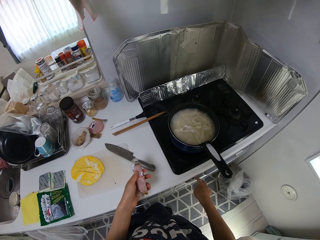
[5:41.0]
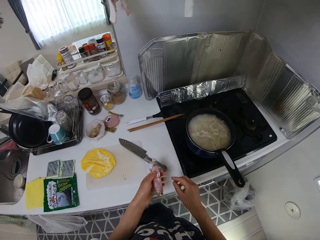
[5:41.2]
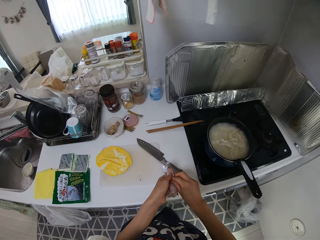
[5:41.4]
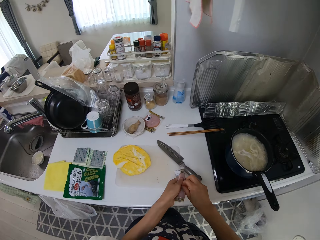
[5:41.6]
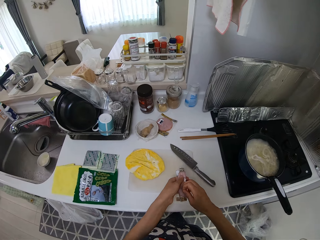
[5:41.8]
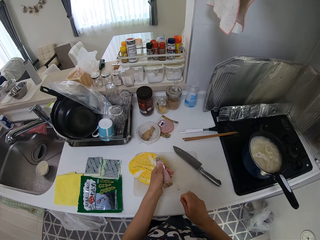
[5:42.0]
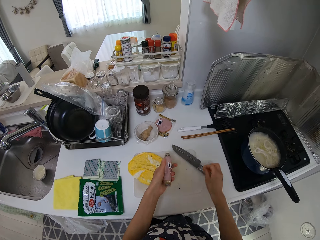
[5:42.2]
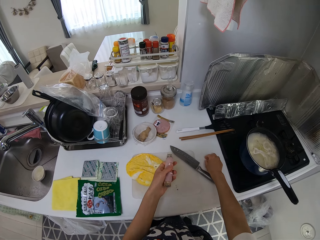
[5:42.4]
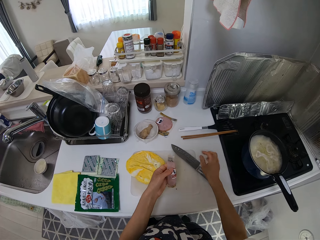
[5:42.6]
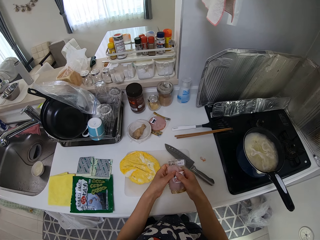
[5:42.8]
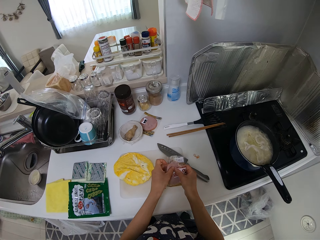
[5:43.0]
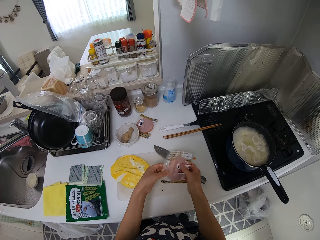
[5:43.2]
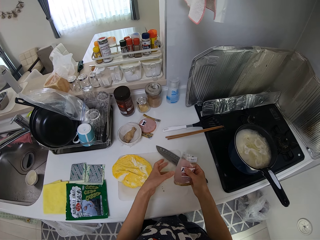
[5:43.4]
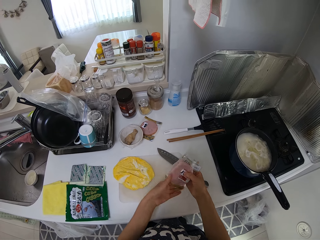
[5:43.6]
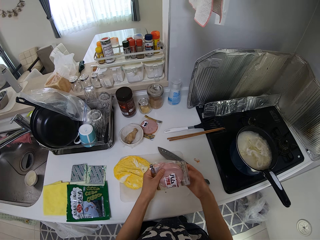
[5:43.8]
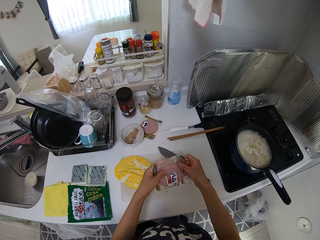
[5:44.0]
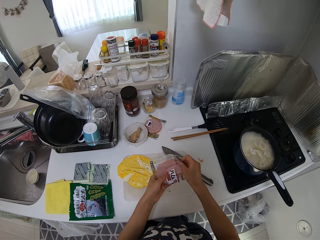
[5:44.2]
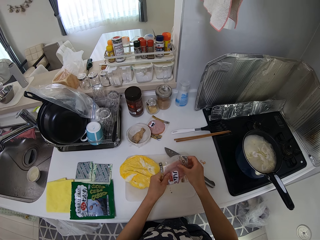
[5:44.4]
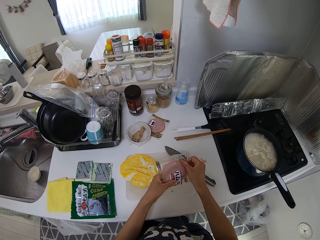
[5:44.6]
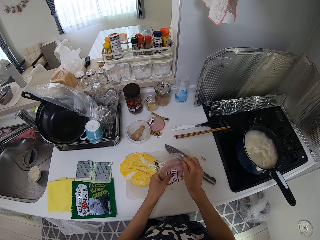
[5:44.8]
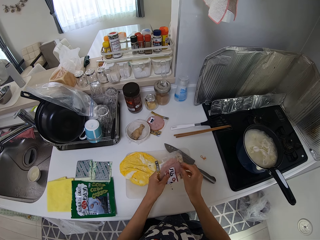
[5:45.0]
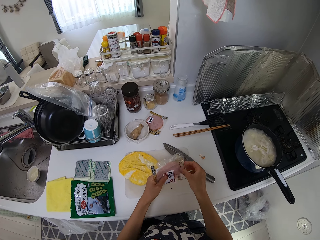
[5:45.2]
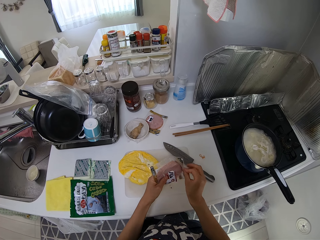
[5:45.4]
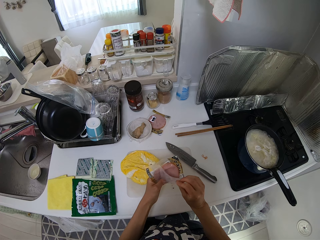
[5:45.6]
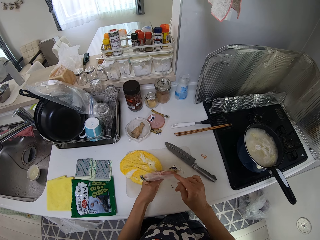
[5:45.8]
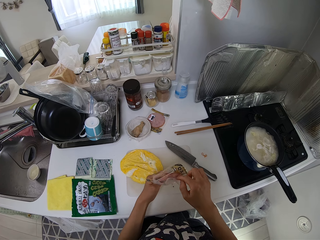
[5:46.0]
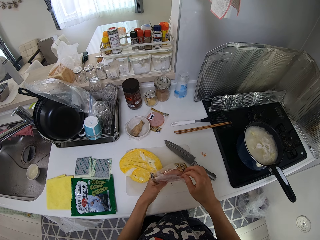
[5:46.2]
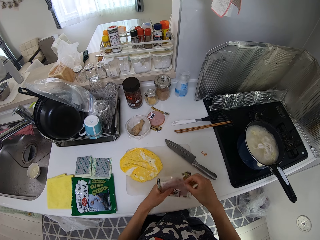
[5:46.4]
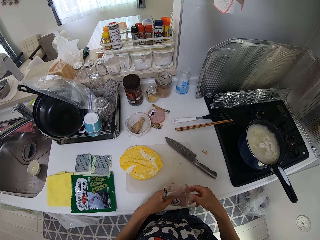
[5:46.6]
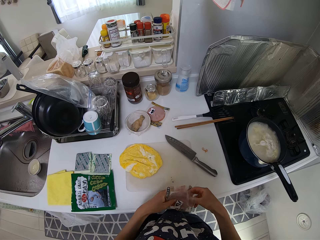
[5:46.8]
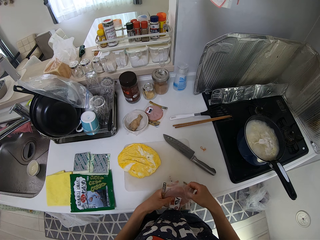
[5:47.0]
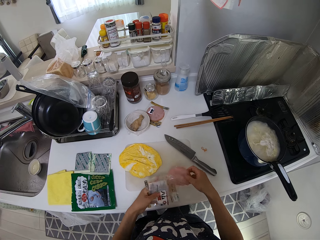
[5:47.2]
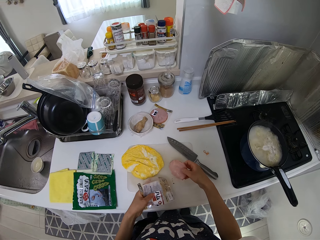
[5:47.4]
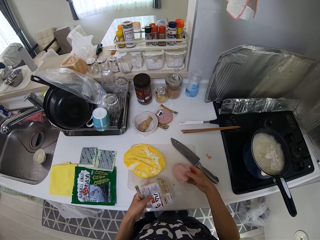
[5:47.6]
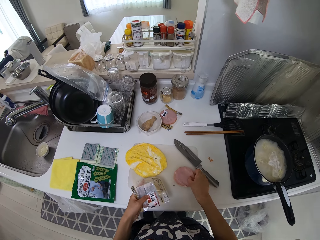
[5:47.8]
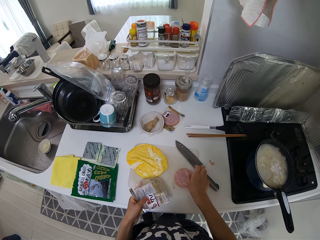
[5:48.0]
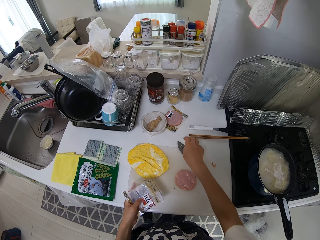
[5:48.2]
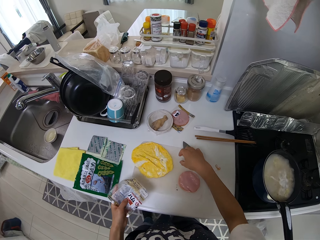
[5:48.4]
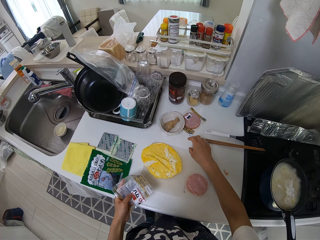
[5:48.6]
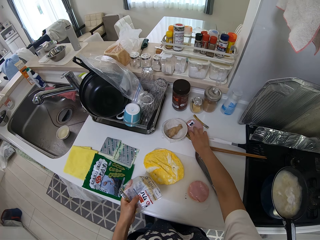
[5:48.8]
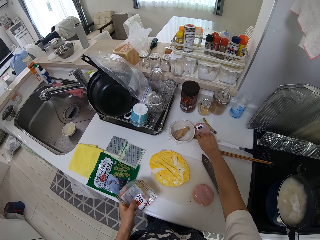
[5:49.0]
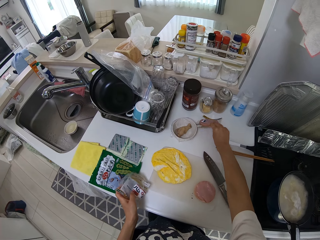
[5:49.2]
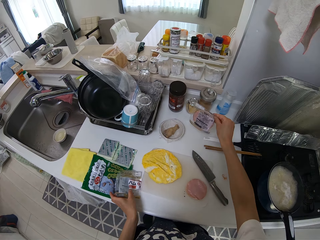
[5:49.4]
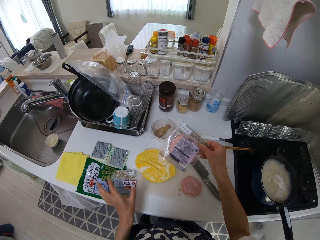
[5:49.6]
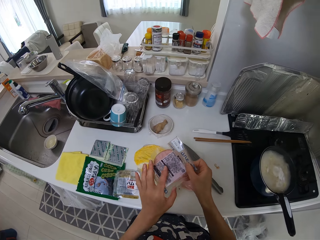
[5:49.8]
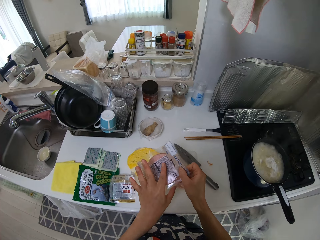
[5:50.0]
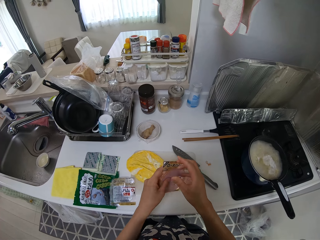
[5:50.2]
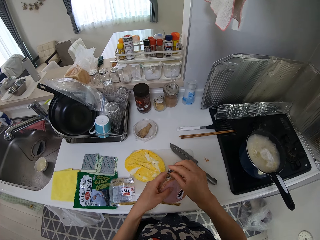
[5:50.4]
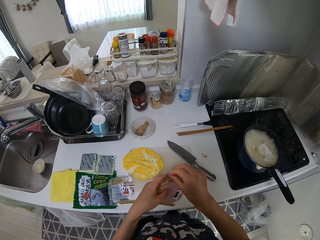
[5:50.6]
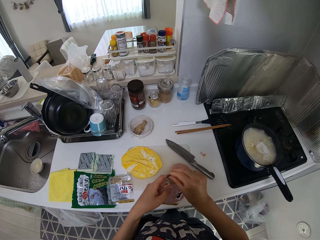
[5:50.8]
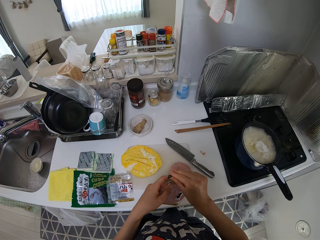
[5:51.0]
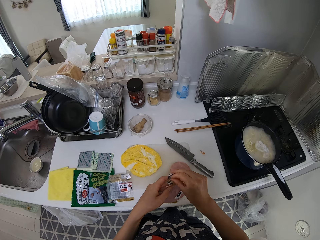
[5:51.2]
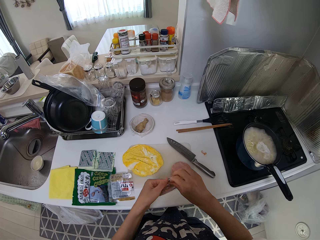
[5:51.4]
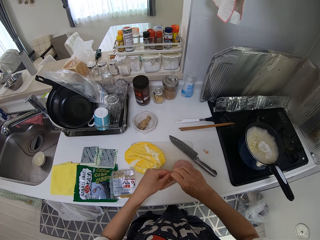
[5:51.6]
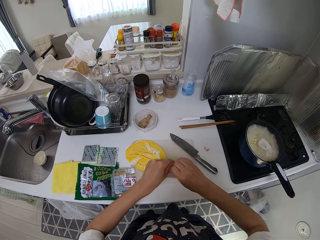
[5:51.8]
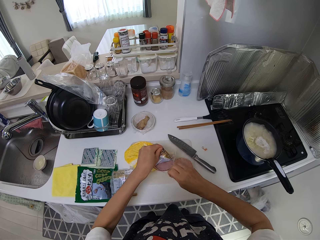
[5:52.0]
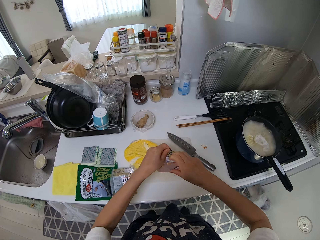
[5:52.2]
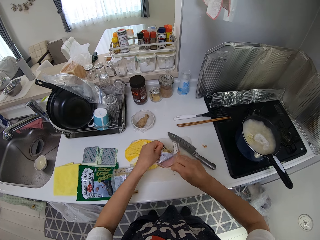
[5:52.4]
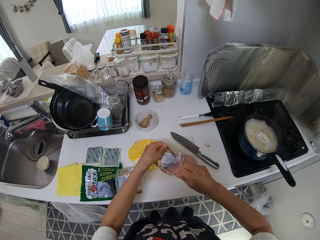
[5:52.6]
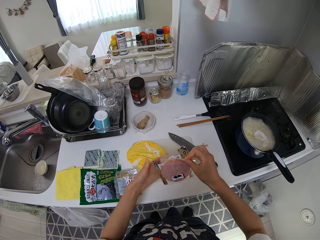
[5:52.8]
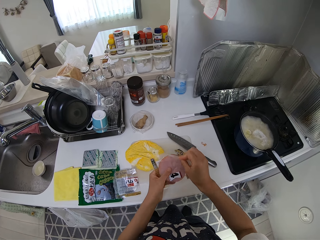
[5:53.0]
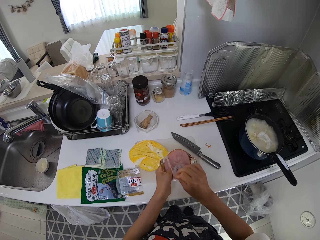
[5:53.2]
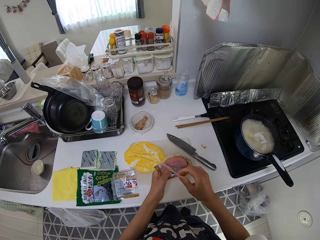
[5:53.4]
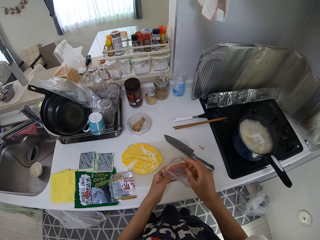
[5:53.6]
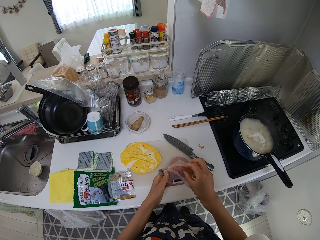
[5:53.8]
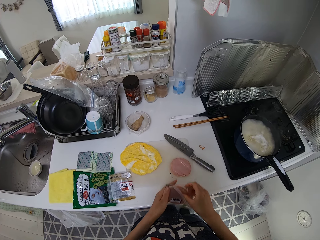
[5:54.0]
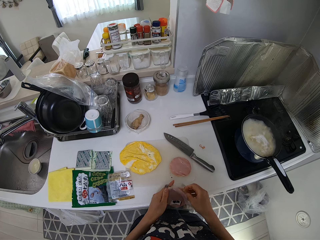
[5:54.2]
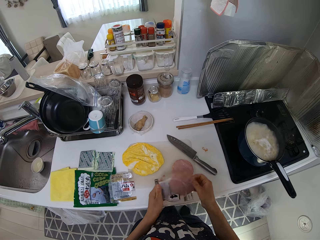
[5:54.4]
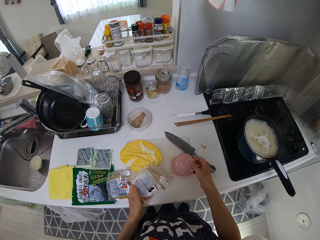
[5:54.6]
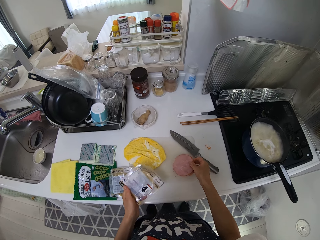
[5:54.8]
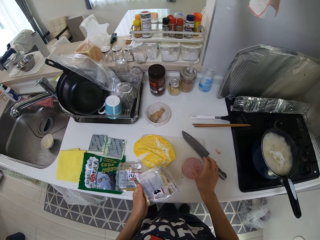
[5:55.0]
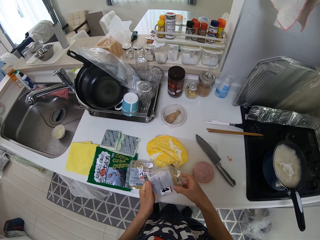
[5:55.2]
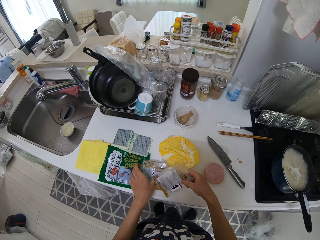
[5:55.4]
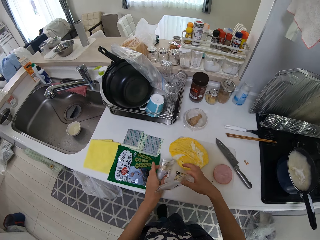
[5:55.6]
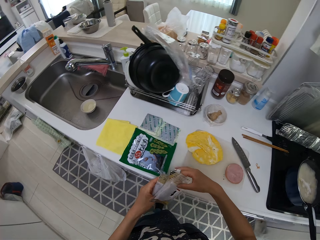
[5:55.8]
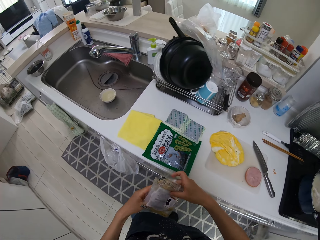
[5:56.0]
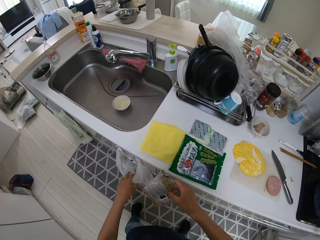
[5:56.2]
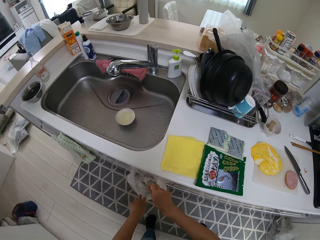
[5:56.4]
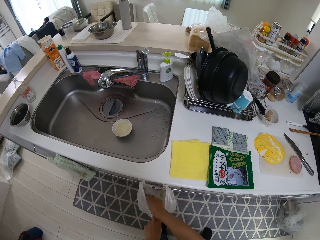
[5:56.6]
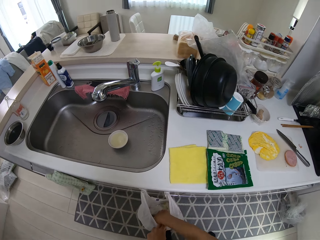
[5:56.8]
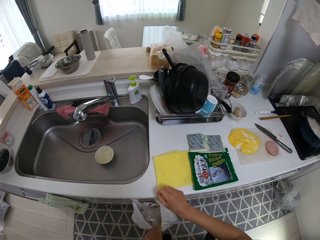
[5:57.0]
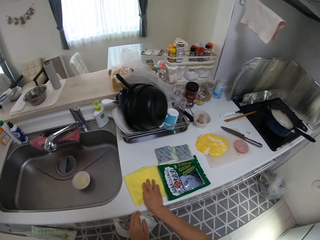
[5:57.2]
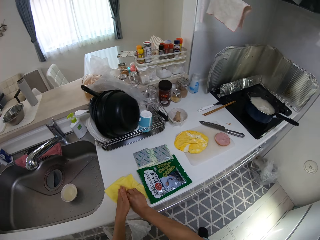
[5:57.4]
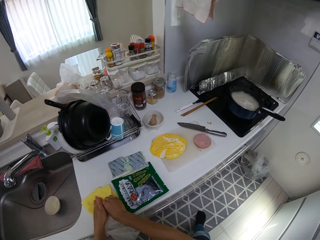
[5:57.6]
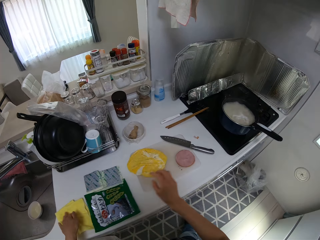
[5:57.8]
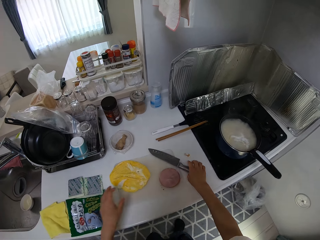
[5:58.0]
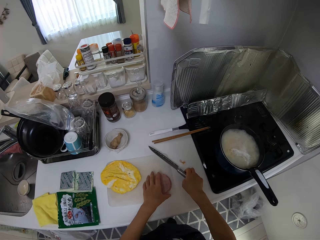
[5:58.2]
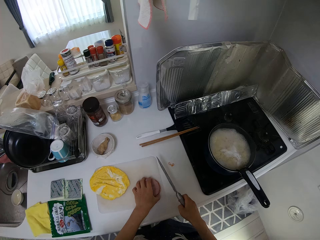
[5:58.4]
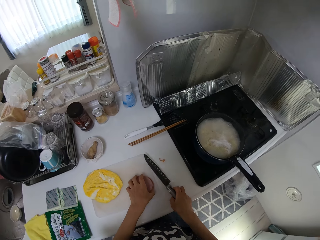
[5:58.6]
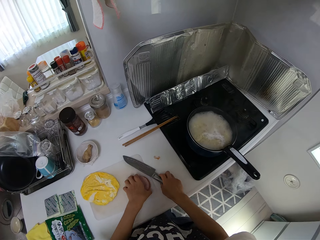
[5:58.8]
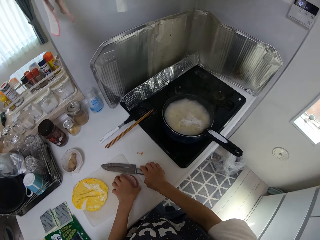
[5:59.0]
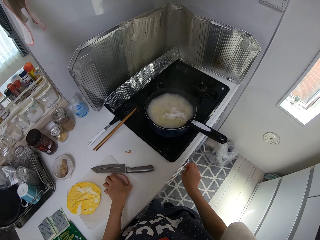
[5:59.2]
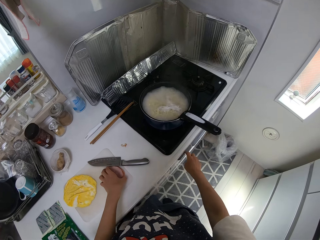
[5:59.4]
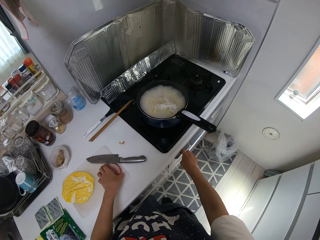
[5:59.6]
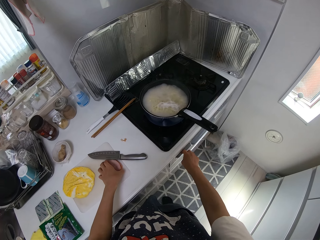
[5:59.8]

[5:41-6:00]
The camera wearer touches the cooker. She presses a button on the gas cooker. She removes something and puts something on the table. She unfolds the nylon or paper. She brings out meat from the nylon. She puts the meat on the table. She picks a nylon from the cabinet with her right hand. She takes the meat. She opens the nylon with her hands. She brings out meat from the nylon. She puts the meat on the table. She takes the paper. She packs the nylon together. She drops the nylon into another nylon on the cabinet. She dries her hand on a piece of cloth on the cabinet. She touches something. She picks the nylon on the cabinet with her right hand. She takes the knife. She drops the knife on the cabinet.

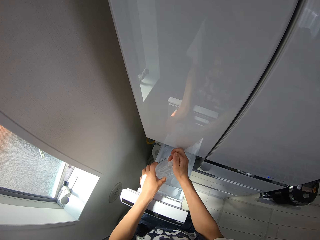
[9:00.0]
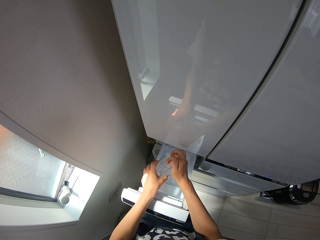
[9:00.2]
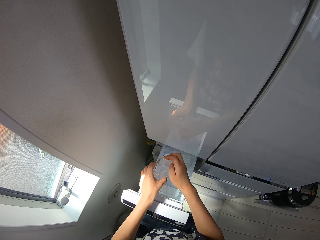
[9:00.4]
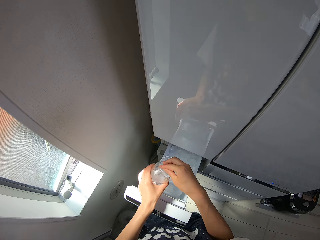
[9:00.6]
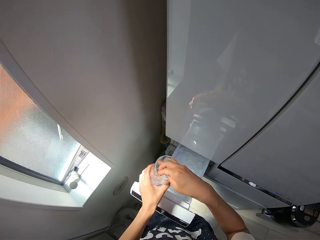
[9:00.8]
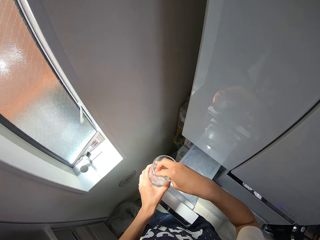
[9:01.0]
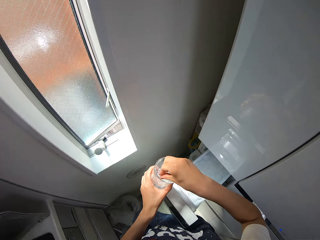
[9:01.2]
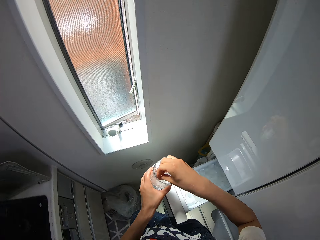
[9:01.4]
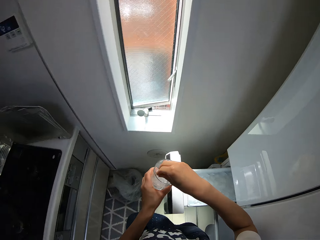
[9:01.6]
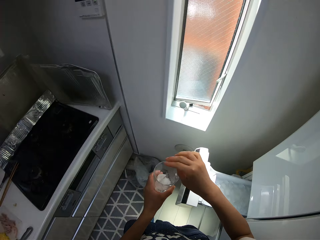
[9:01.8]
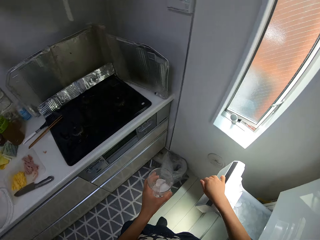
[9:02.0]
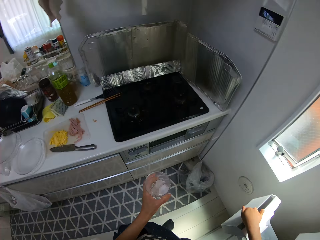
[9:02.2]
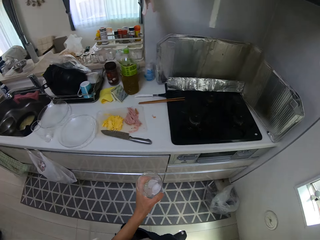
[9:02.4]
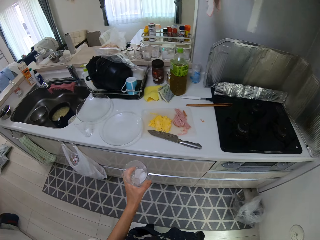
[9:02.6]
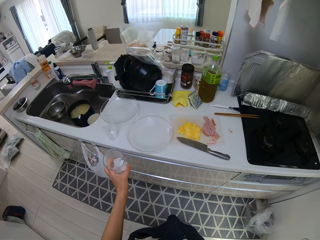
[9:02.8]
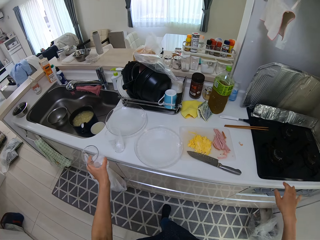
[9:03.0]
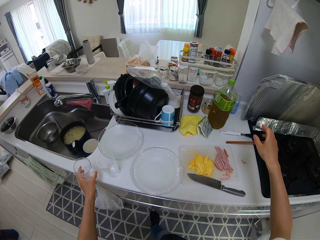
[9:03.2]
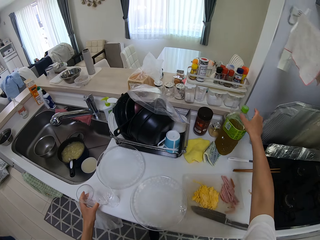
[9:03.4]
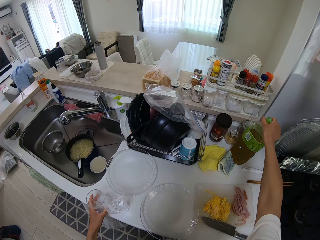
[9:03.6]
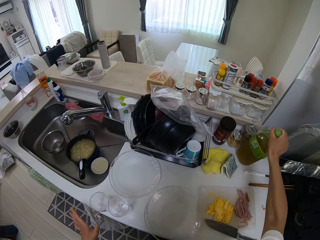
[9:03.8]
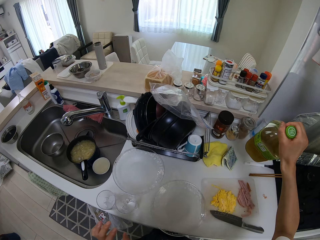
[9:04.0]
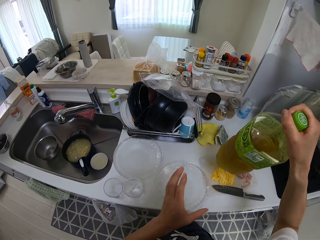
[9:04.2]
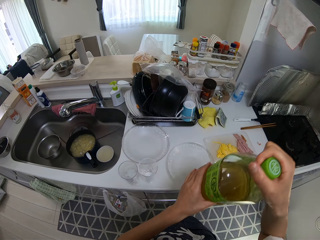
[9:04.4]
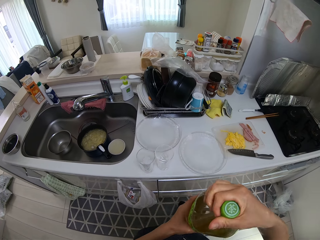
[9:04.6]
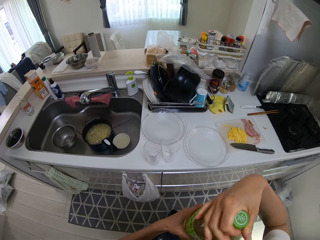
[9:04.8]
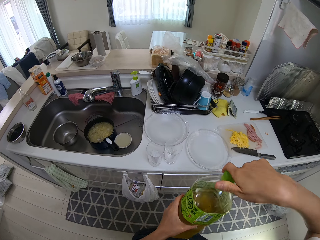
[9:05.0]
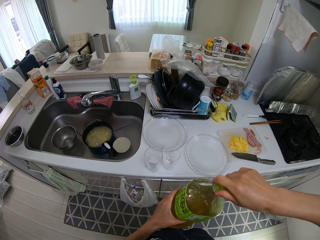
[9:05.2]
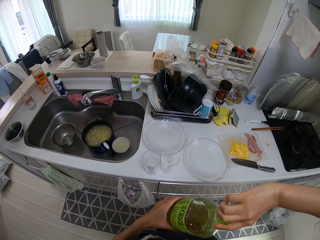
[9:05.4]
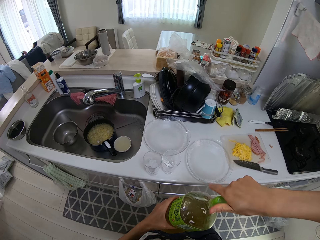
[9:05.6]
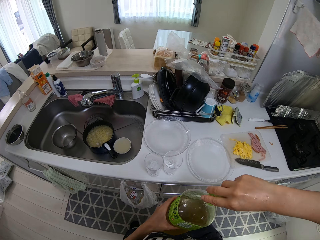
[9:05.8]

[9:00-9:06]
The camera wearer stirs the ice in the cup with her right hand. She shuts the compartment in the fridge. She walks around the room. She drops the cup on the cabinet. She picks a bottle on the cabinet with her right hand. She opens the bottle with her right hand.
